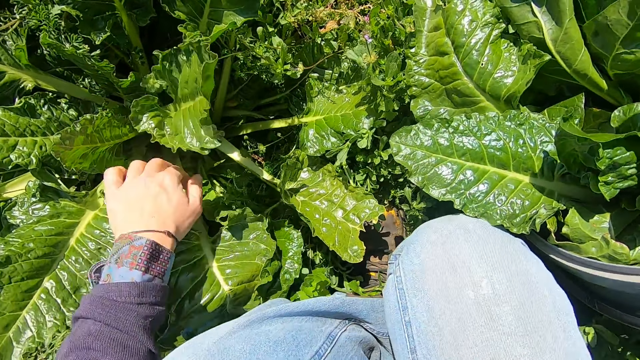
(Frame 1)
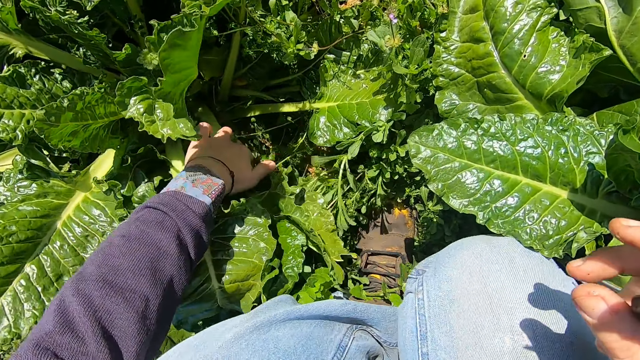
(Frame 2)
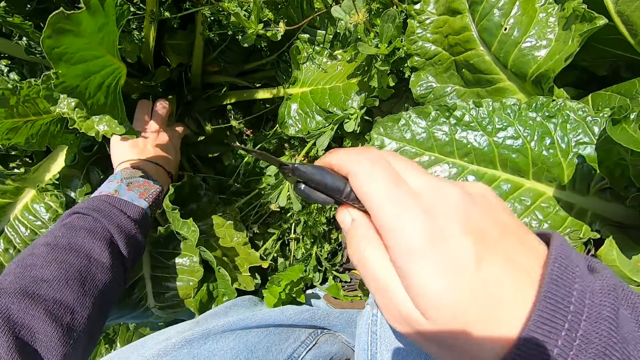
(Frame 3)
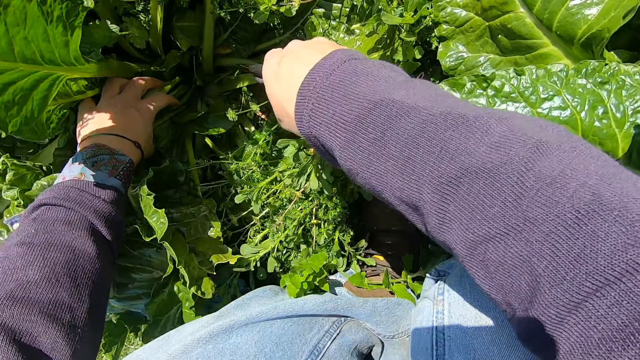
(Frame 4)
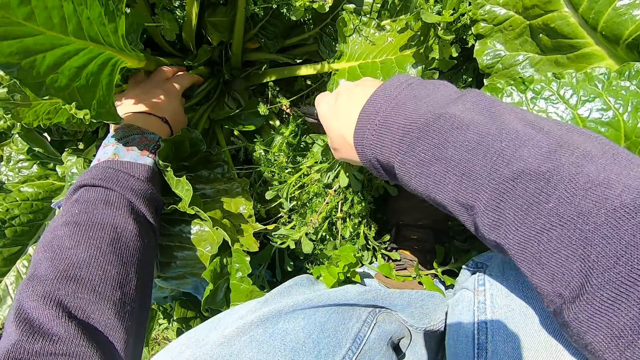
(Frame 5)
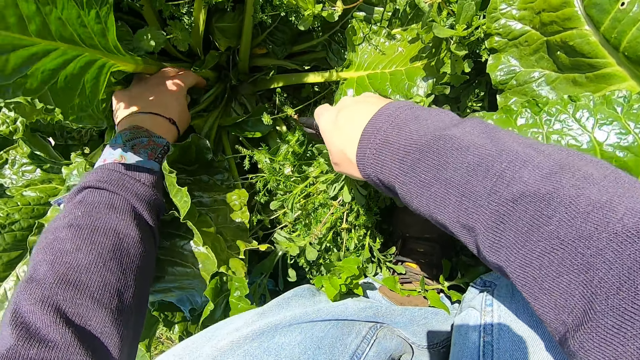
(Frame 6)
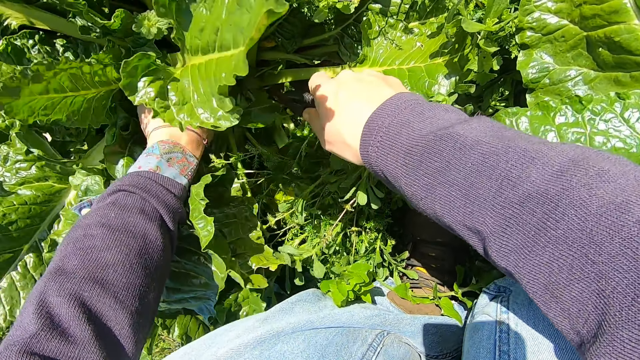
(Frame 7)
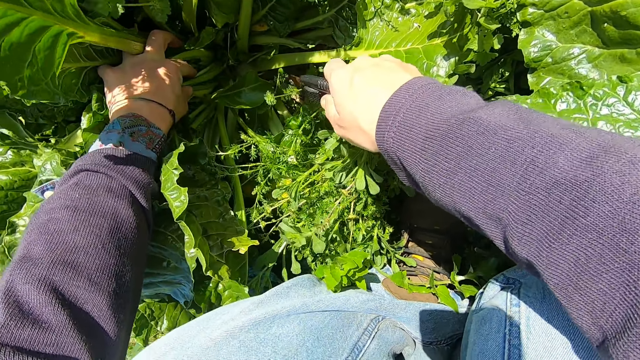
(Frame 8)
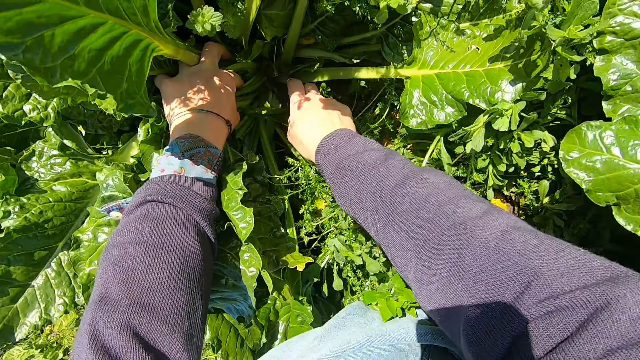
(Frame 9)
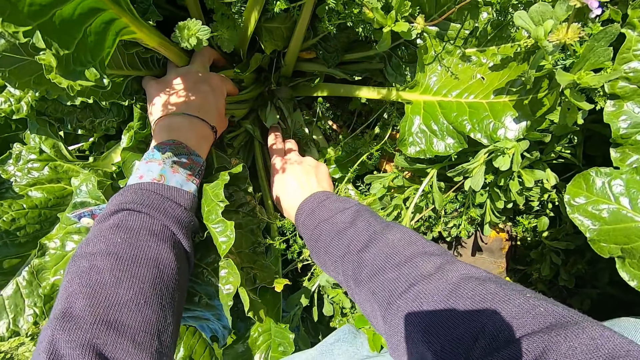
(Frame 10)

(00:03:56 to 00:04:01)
The camera wearer holds another plant. They touch some plants with the cutter knife. They cut back other leaves.

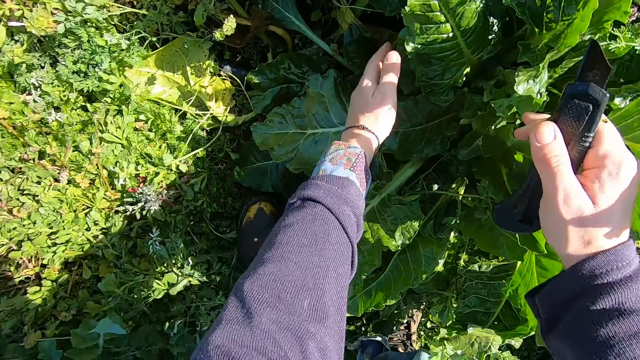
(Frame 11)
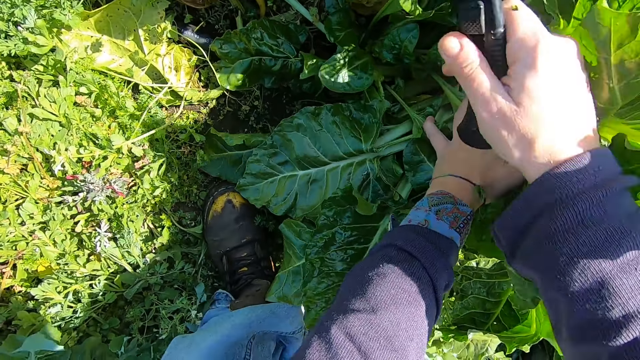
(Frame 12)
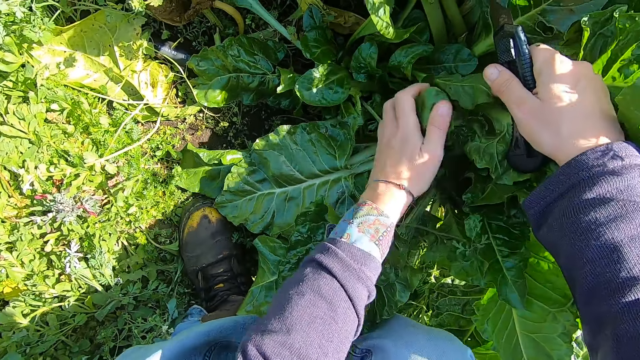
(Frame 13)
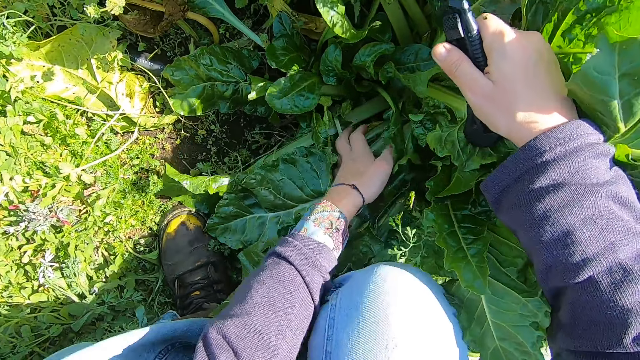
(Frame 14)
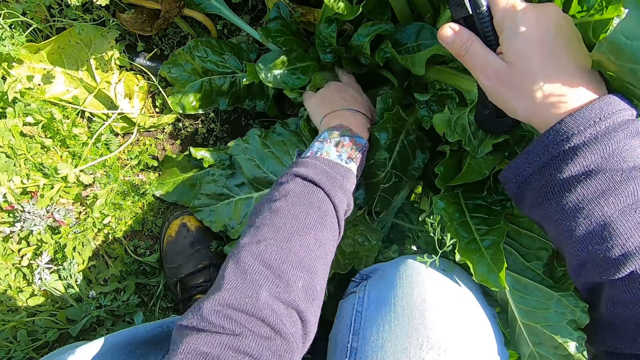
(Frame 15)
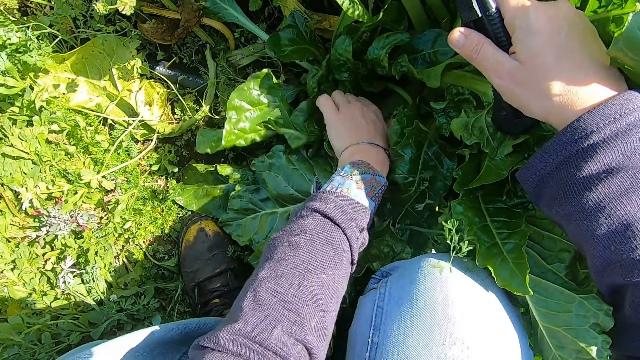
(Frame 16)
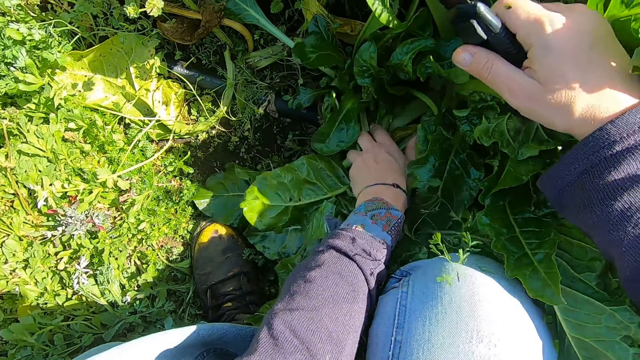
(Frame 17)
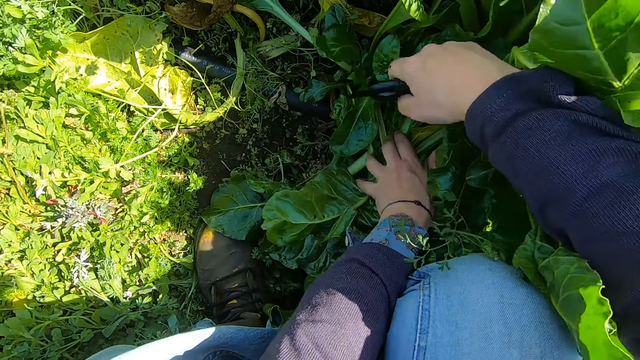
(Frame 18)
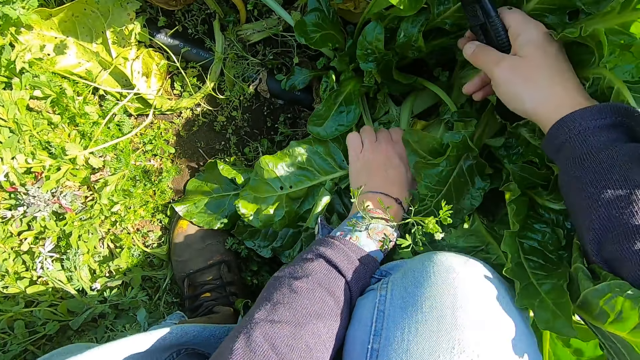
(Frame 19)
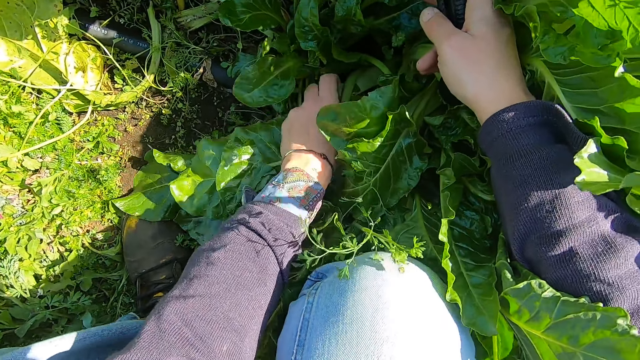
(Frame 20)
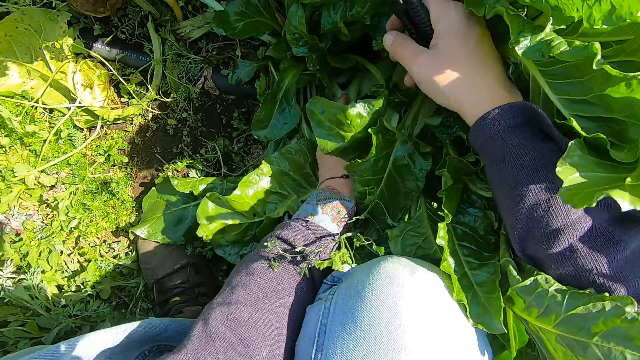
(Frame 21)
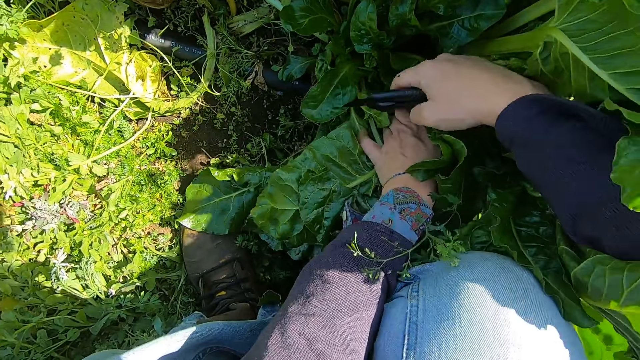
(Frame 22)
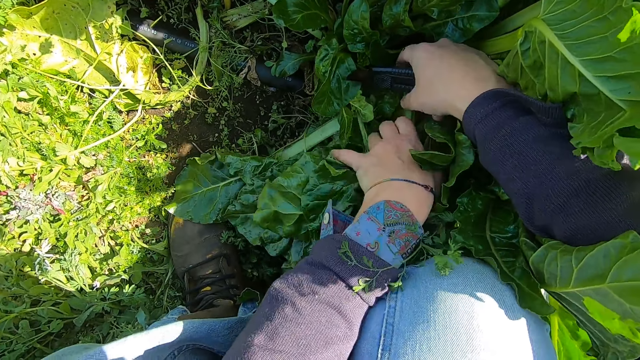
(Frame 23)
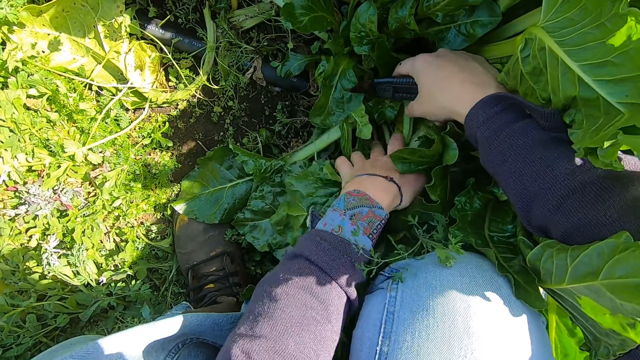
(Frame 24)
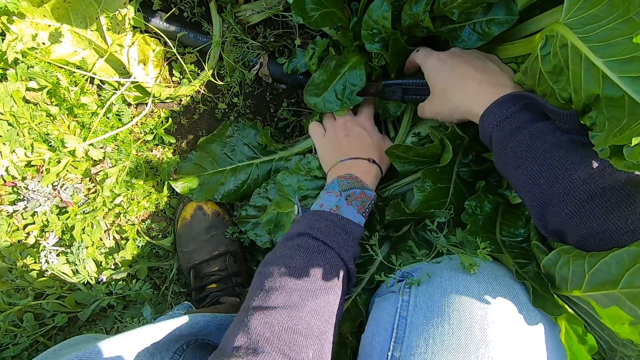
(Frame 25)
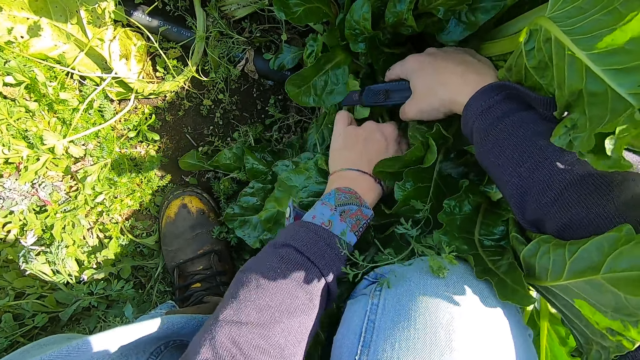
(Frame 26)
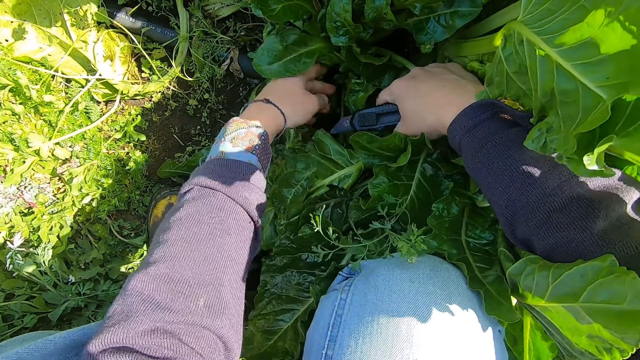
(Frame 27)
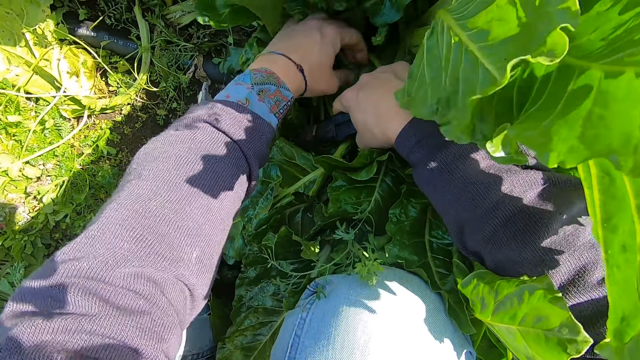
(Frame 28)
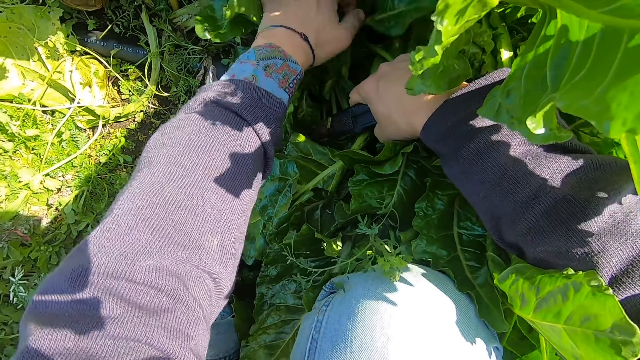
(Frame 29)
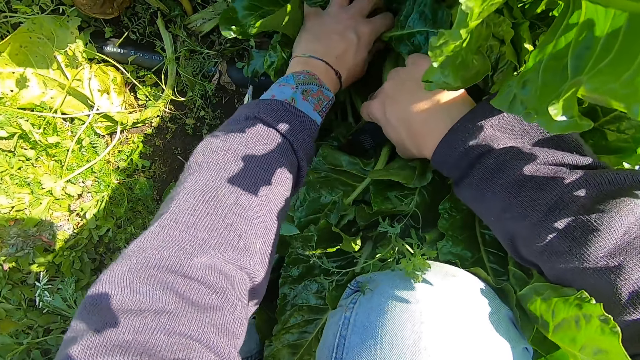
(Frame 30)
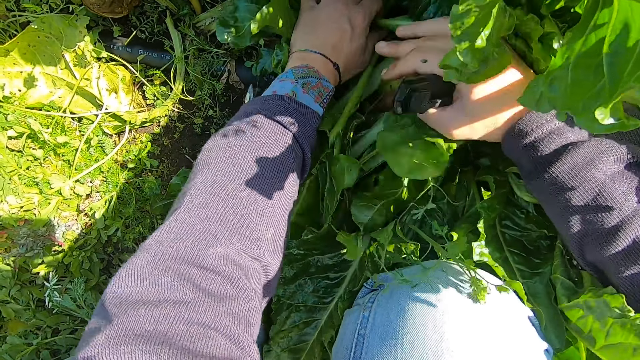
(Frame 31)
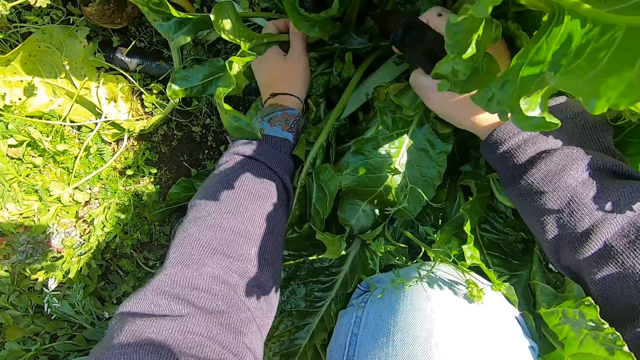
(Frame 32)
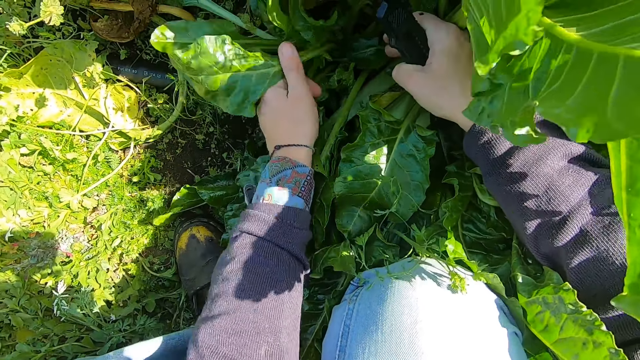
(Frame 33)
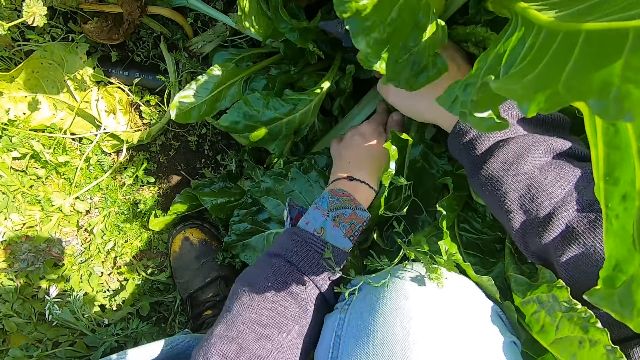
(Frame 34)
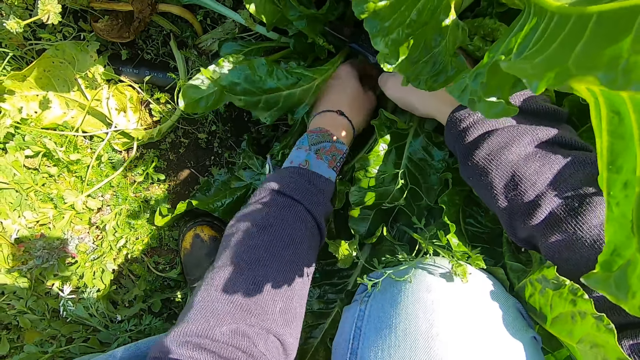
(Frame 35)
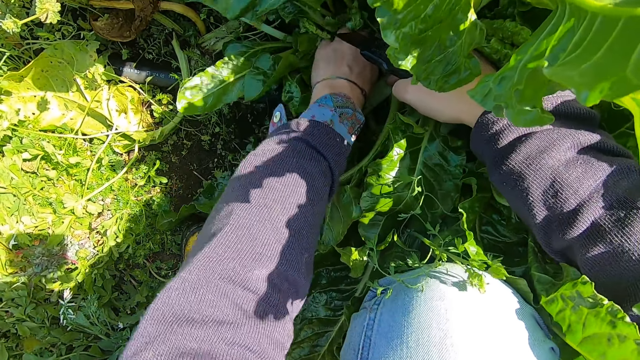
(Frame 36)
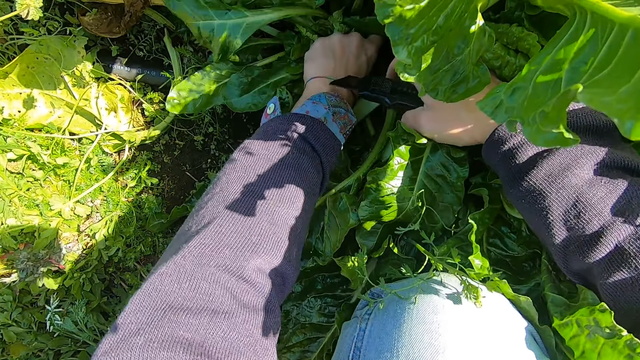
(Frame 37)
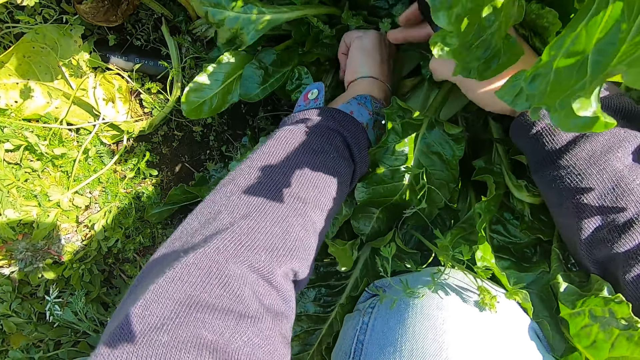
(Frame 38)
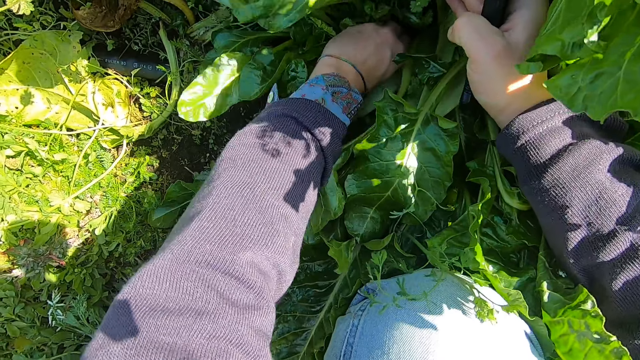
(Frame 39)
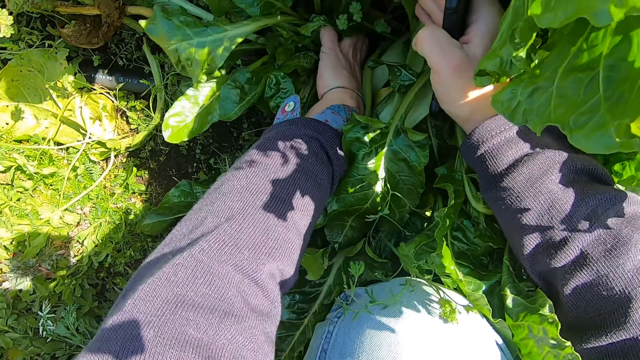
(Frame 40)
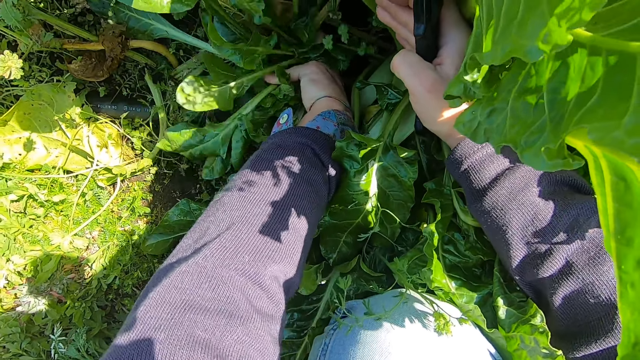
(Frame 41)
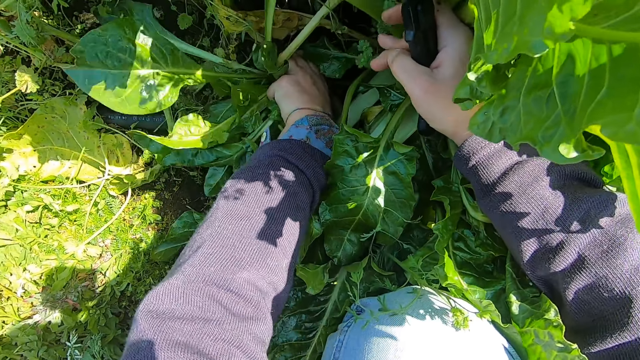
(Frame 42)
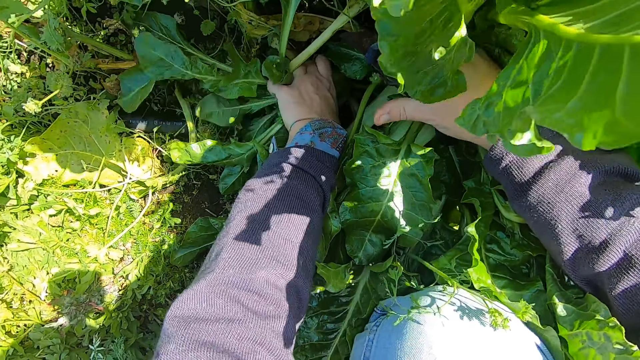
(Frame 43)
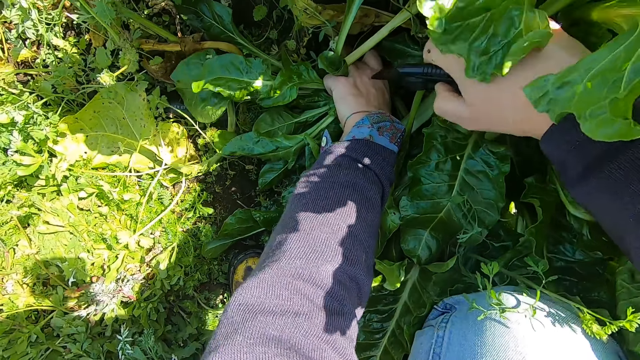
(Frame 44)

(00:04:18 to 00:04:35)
The camera wearer touches some plants. He finds space around the spinach plant. He holds a plant with his left hand.
